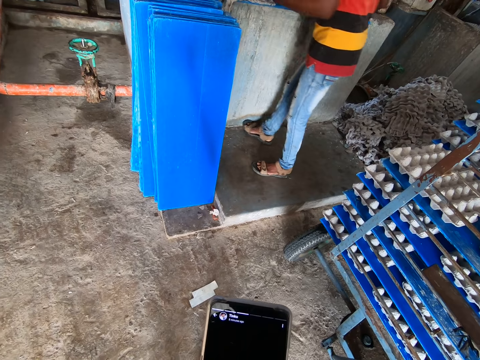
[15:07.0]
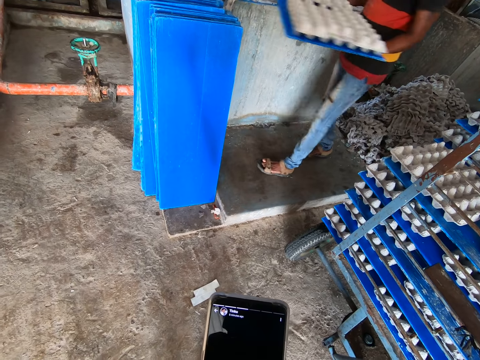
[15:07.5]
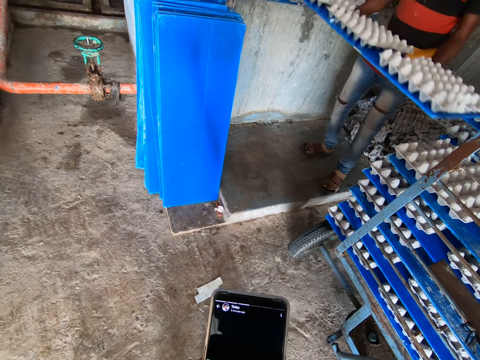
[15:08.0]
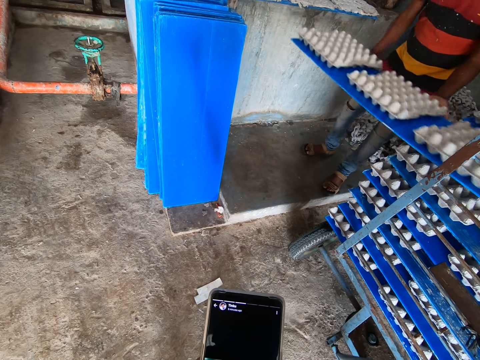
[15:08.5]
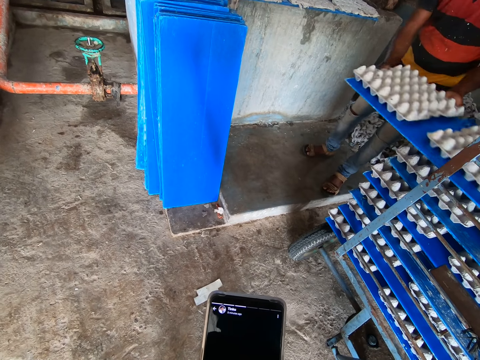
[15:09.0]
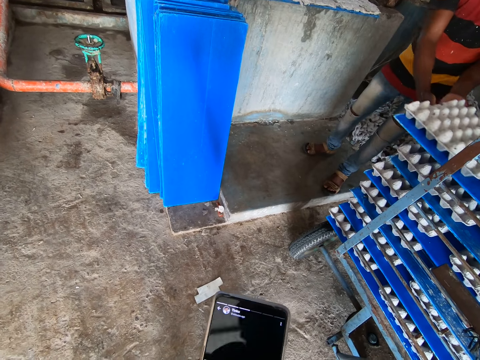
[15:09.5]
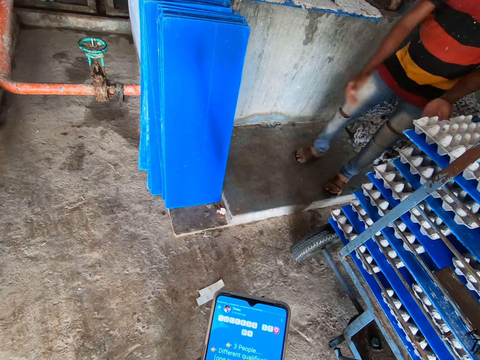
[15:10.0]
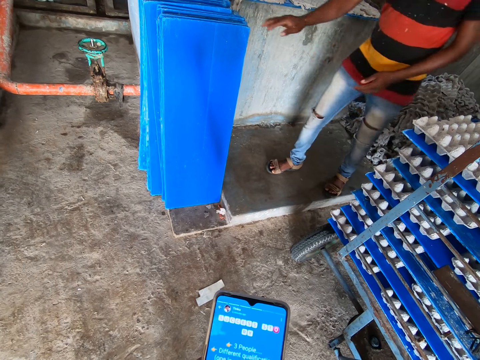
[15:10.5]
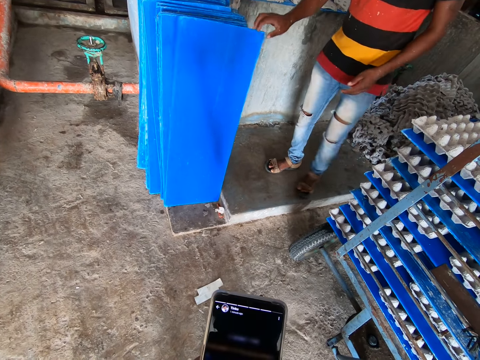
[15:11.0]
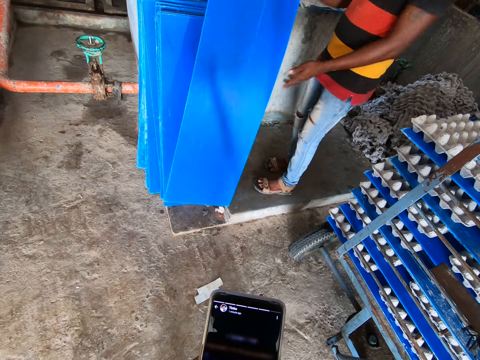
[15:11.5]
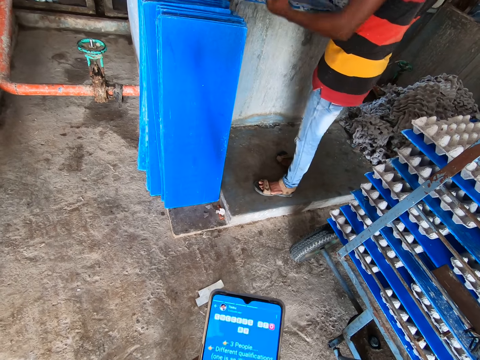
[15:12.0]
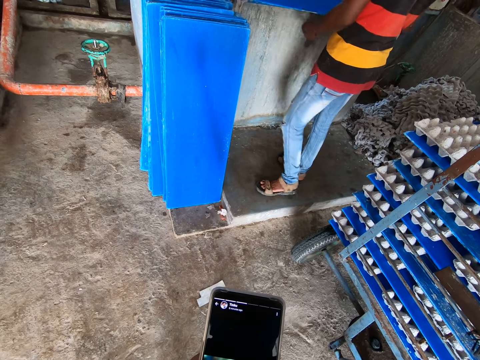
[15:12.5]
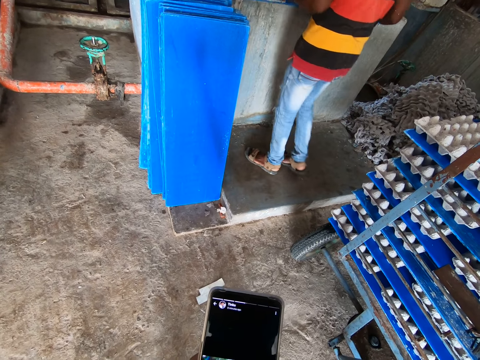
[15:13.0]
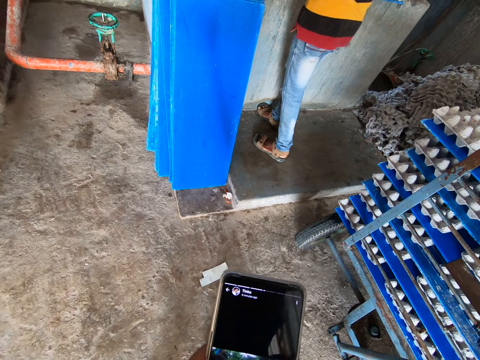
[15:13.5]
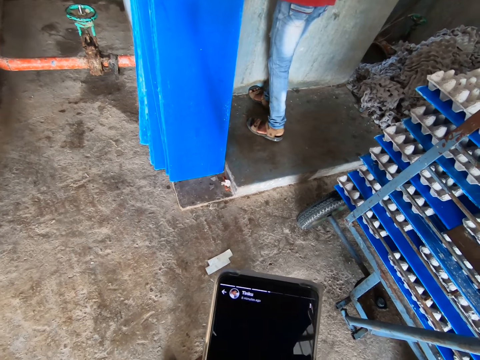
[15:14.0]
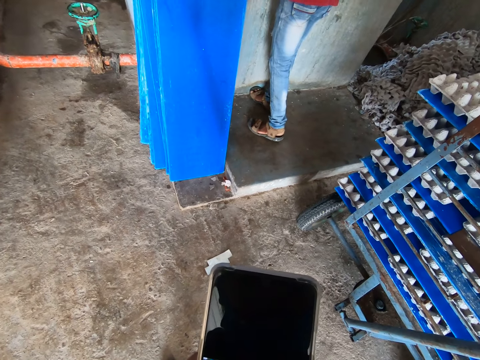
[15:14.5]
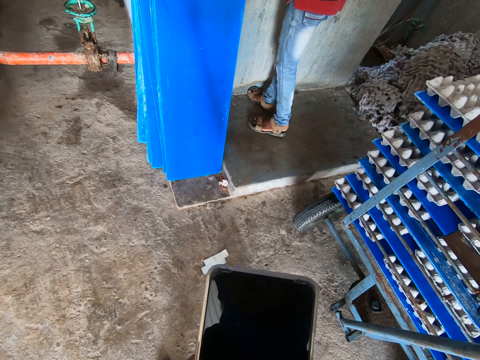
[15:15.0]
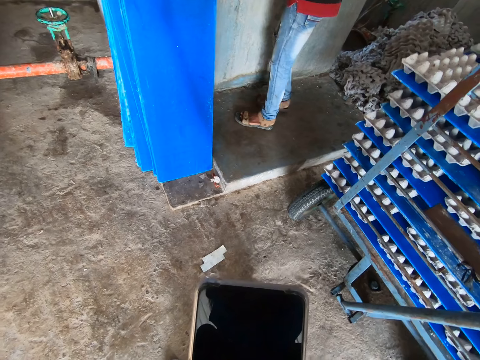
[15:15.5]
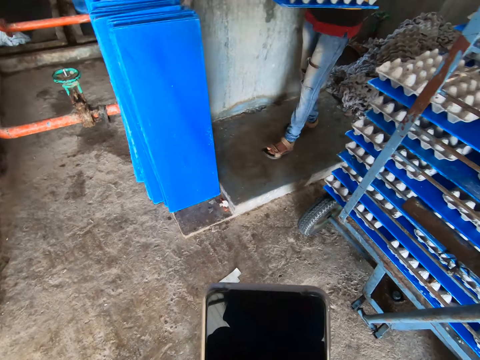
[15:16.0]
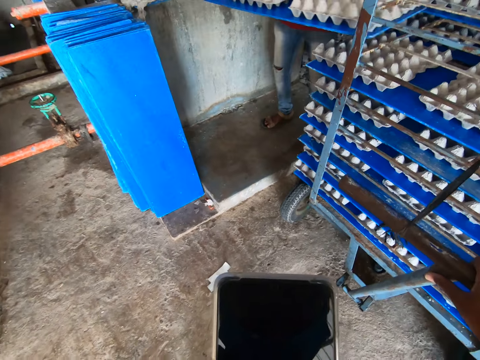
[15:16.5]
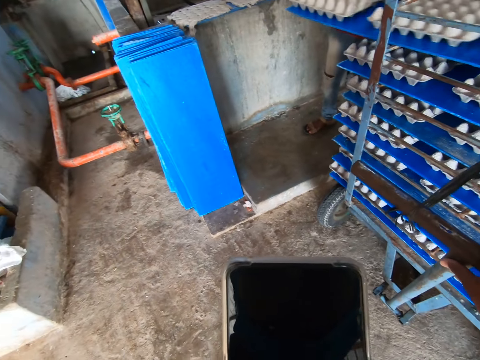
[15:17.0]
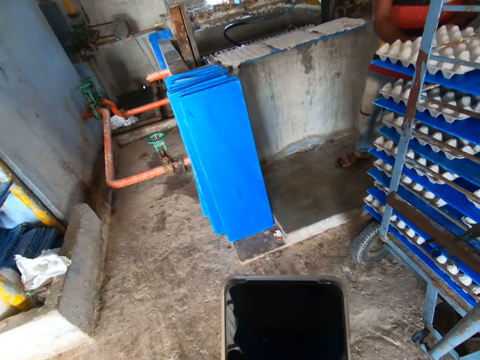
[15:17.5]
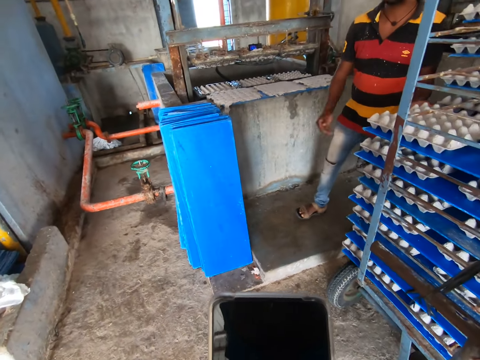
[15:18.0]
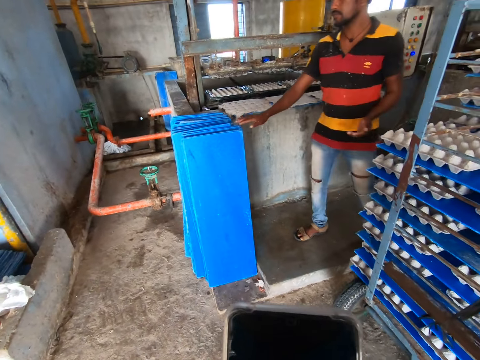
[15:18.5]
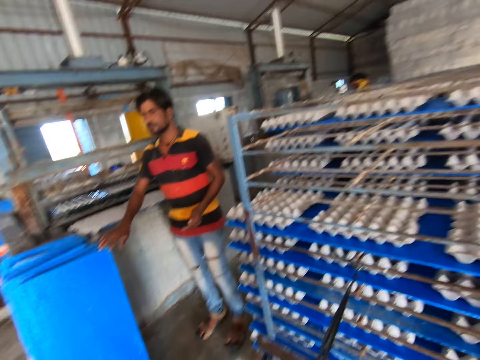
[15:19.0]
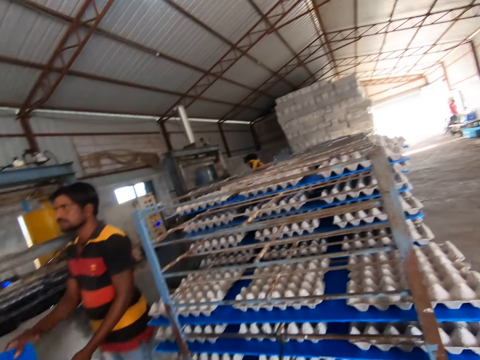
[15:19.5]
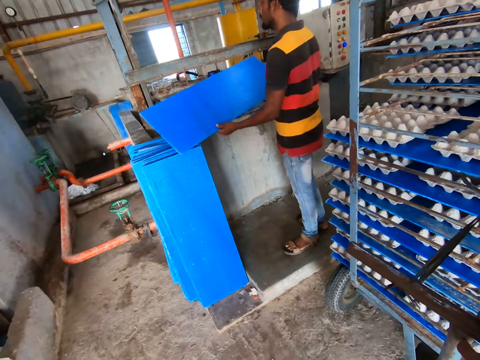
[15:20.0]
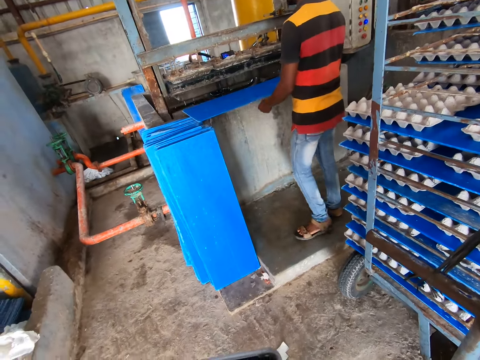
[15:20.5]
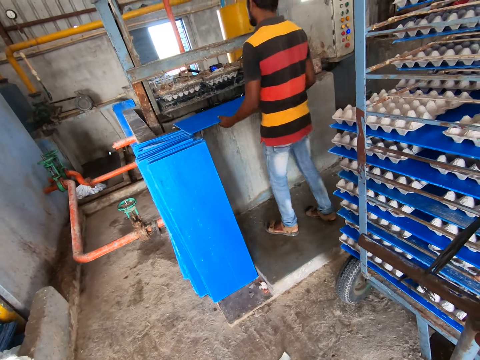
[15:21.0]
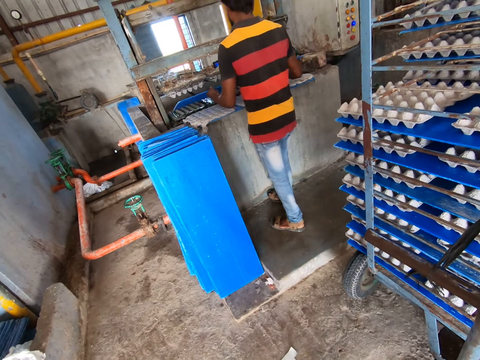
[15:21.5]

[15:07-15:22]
The man puts the tray on the rack with both hands. The man picks a tray from the ground with his right hand. The man holds the tray with both hands. The man puts the tray on the rack with both hands. The man picks a tray from the ground with his right hand. The camera wearer looks around in the factory. The man holds the tray with both hands.

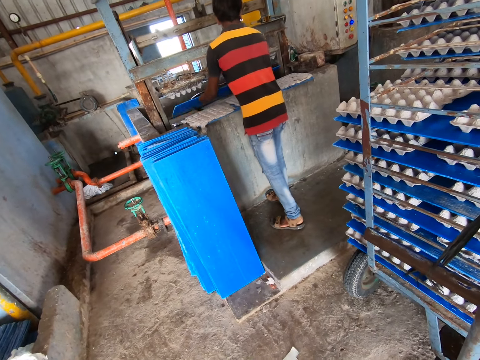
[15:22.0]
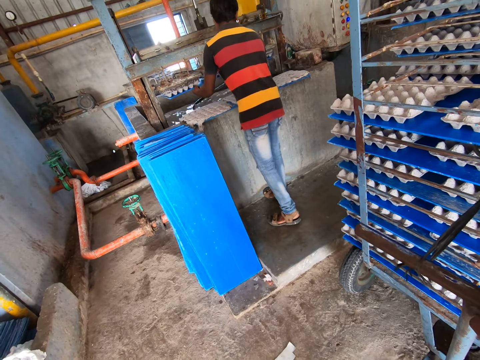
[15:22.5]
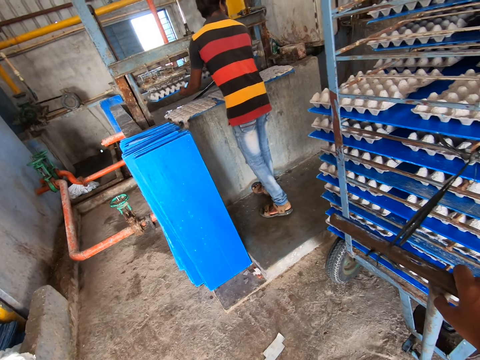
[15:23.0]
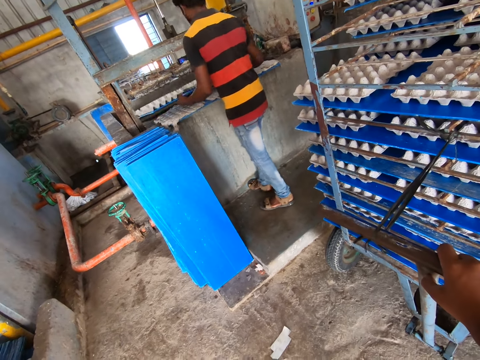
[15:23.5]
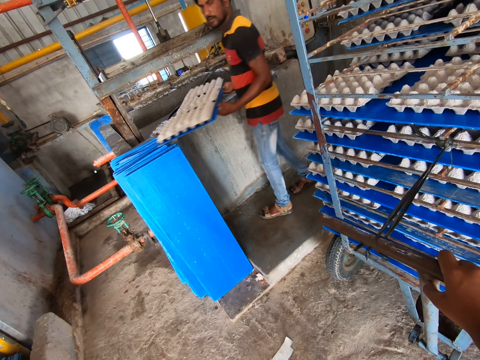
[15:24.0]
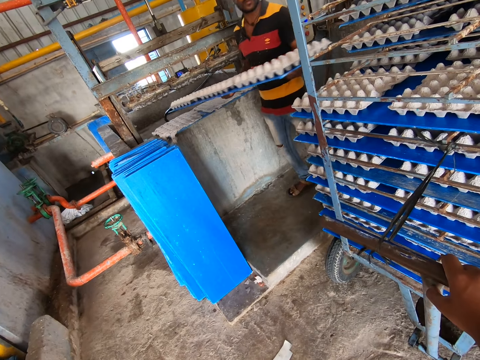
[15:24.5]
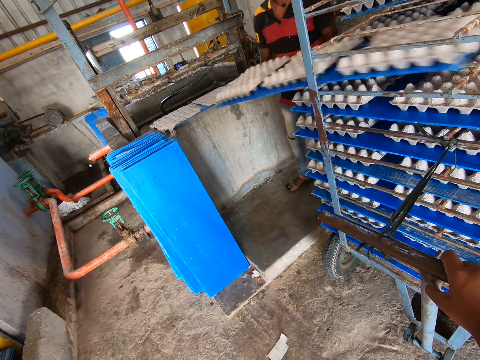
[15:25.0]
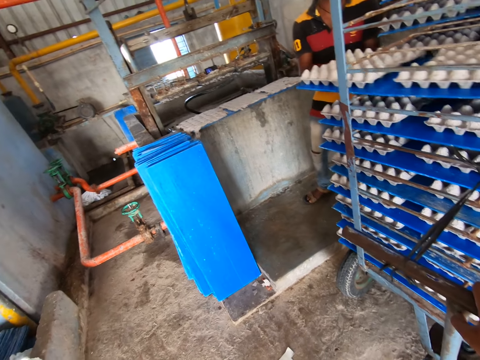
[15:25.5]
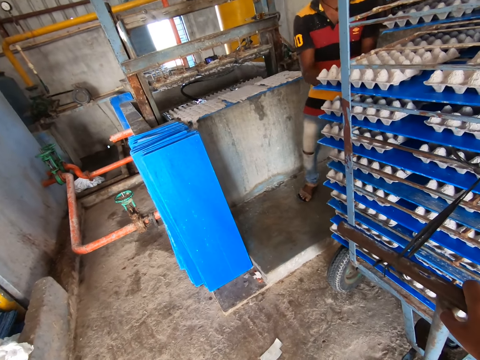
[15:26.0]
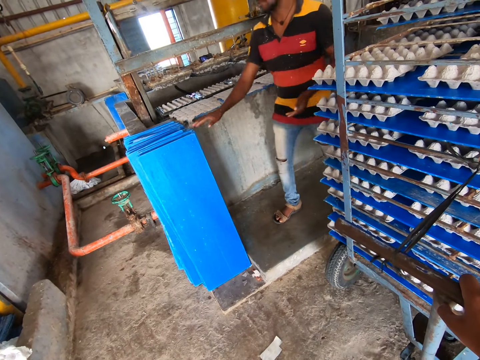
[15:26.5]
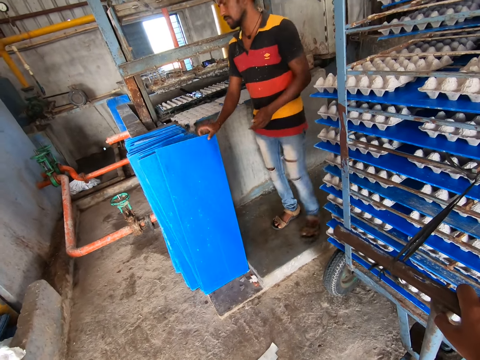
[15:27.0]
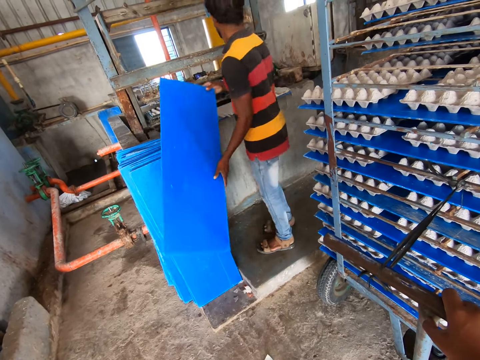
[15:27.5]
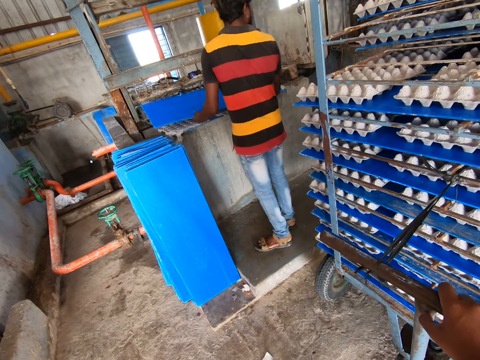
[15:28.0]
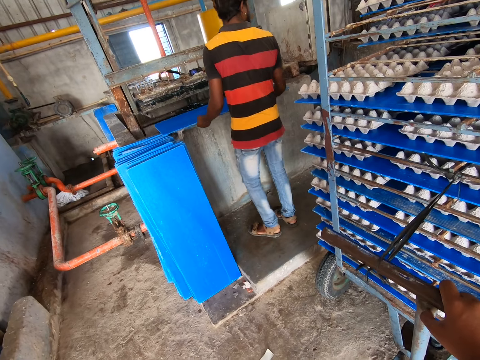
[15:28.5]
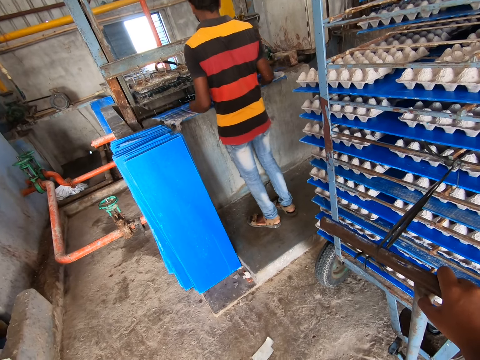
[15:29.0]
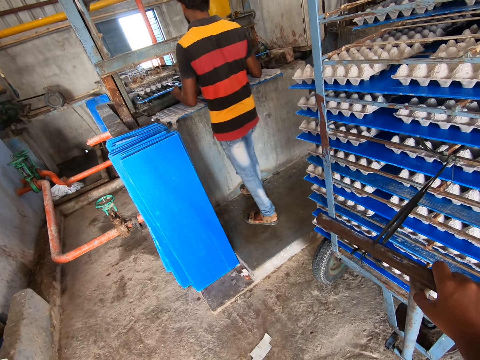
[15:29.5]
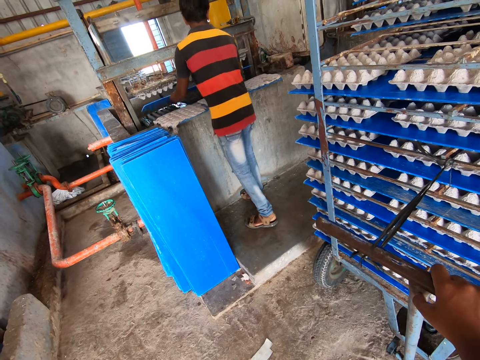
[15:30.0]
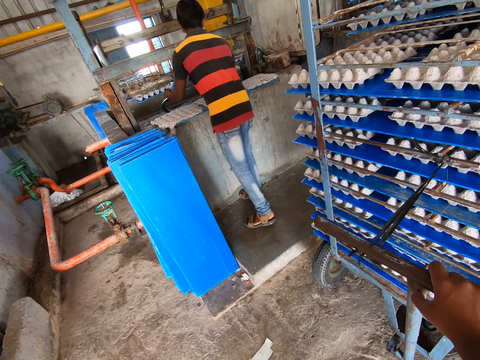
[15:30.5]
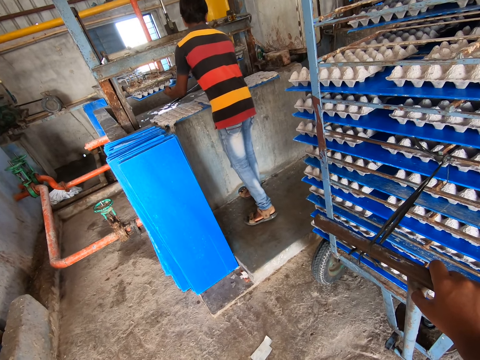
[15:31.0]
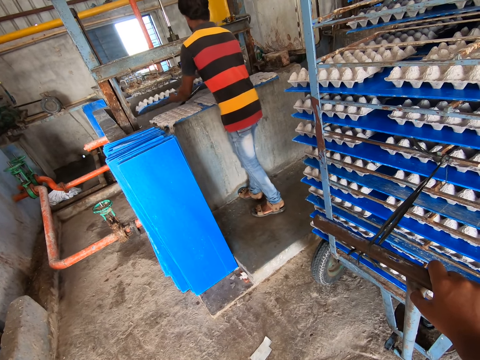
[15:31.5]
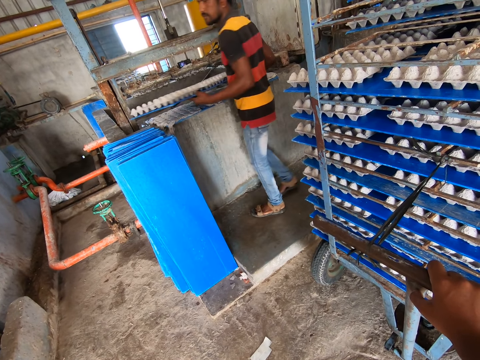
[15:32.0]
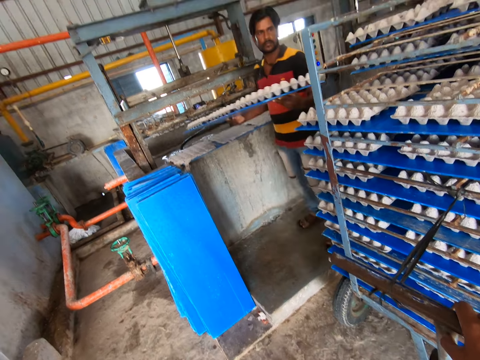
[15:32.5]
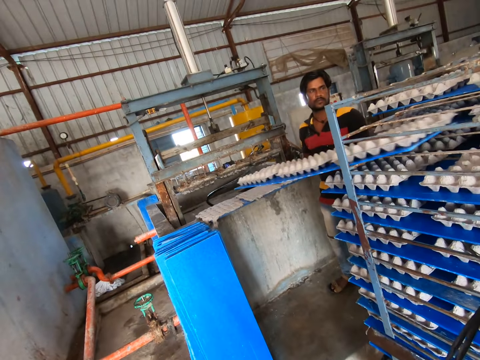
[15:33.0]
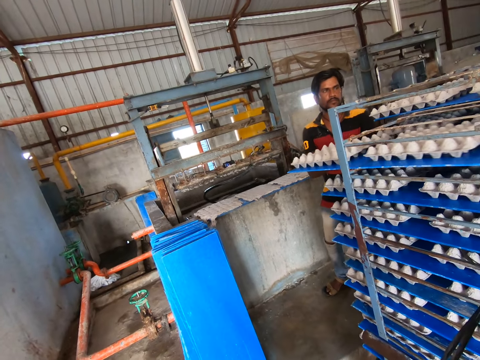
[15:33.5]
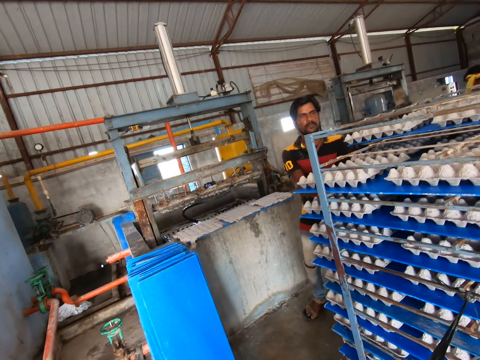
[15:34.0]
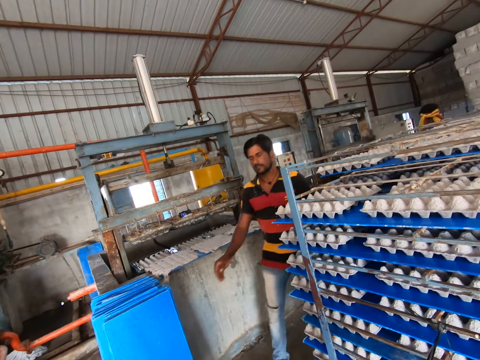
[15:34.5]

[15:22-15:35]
The man puts the tray under the crate moulding machine with both hands. The man puts the tray on the rack with both hands. The man picks a tray from the ground with his right hand. The man holds the tray with both hands. The man puts the tray under the crate moulding machine with both hands. The man puts the tray on the rack with both hands.
